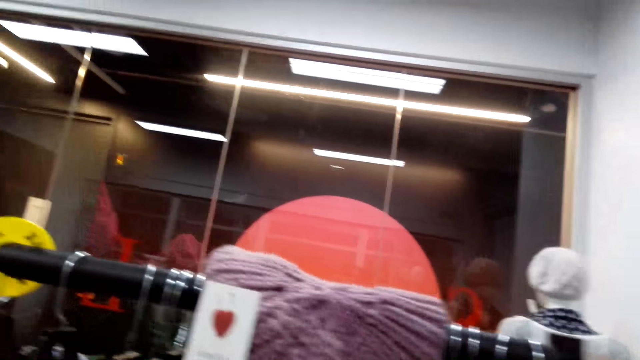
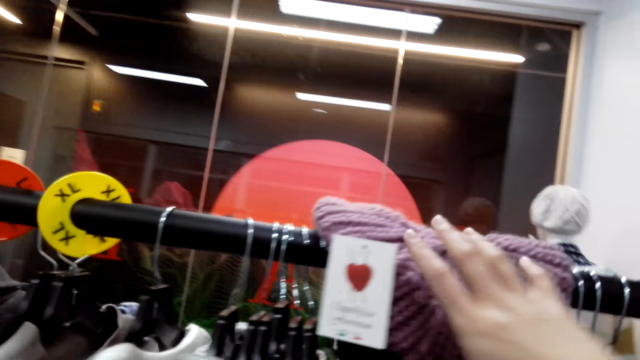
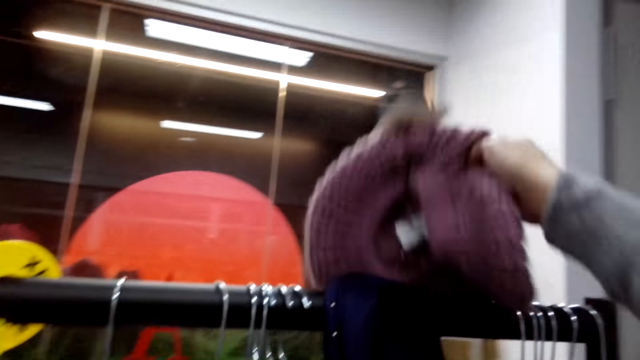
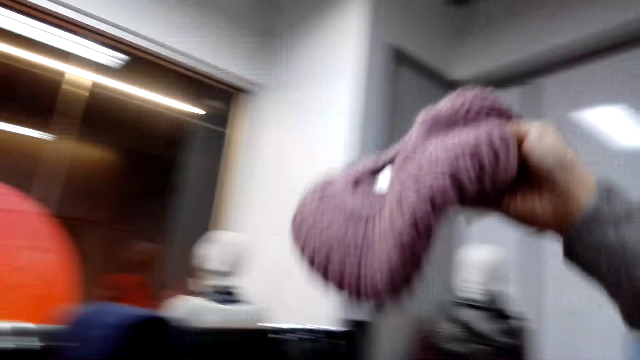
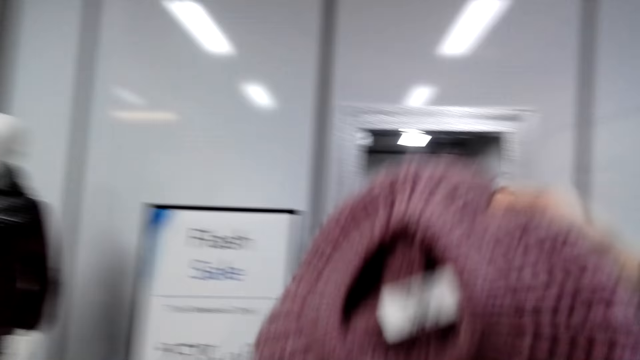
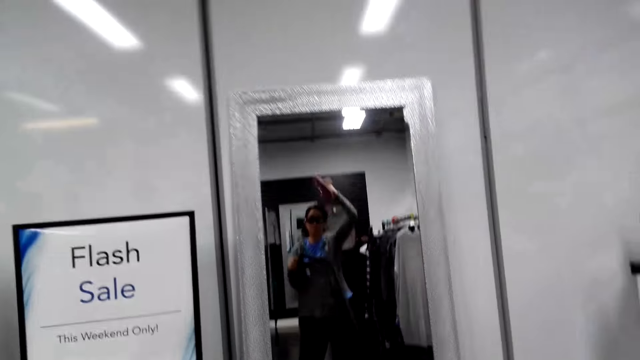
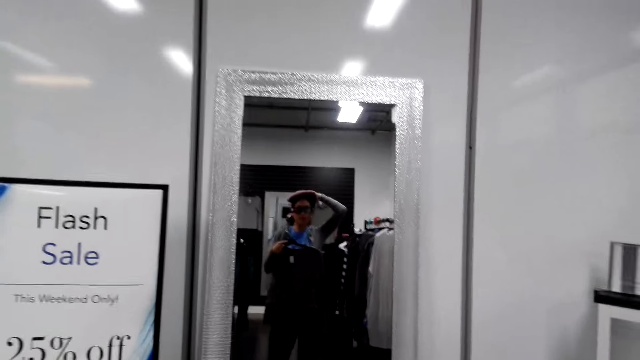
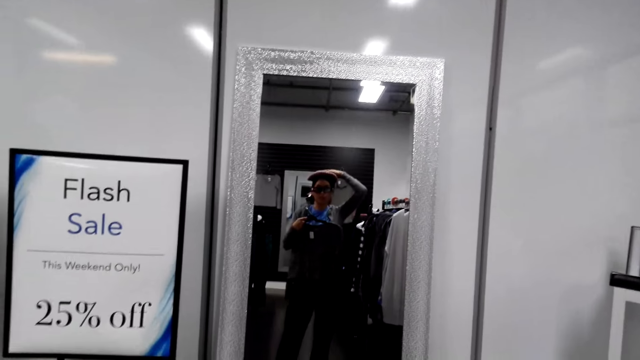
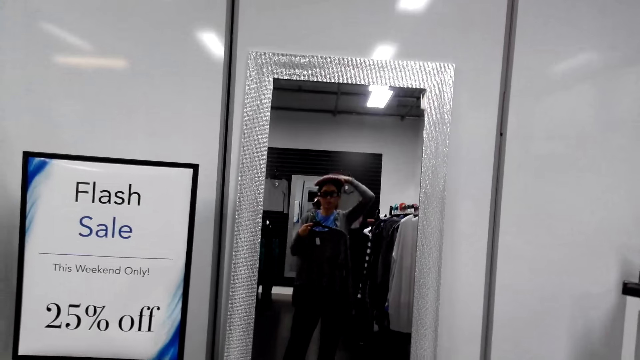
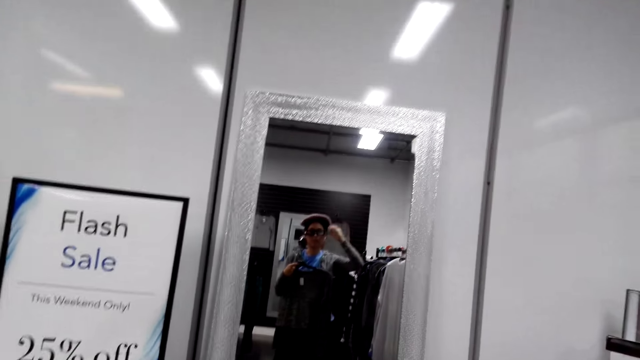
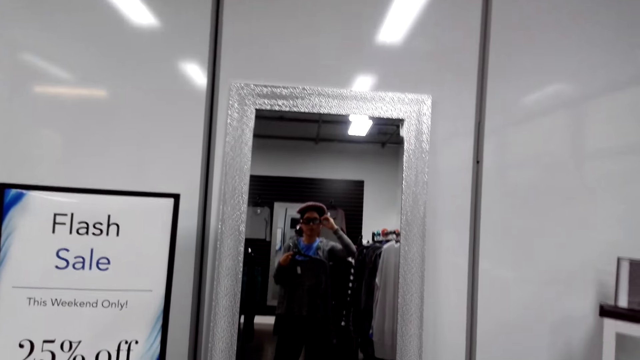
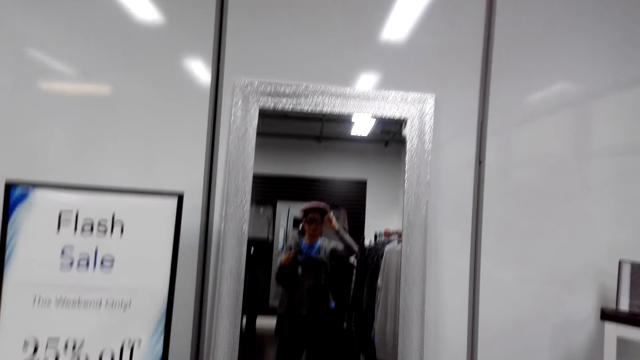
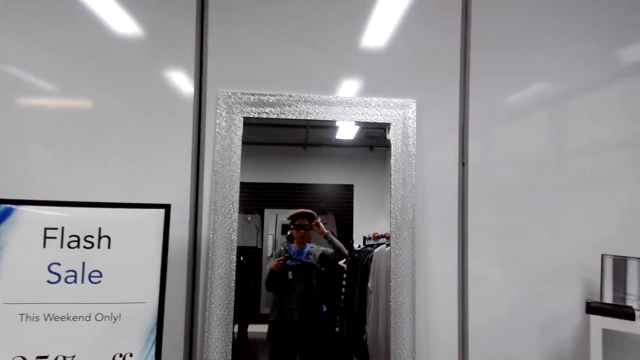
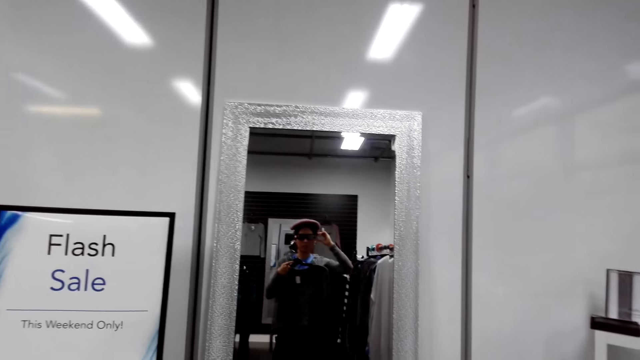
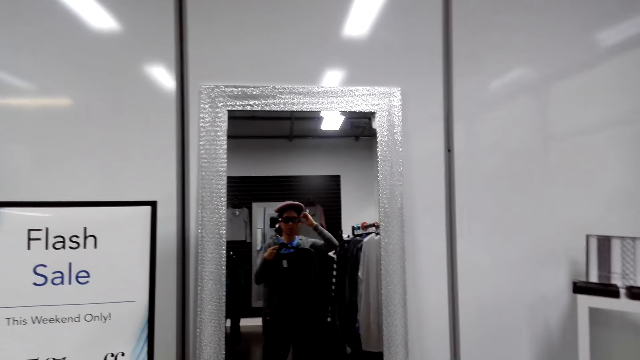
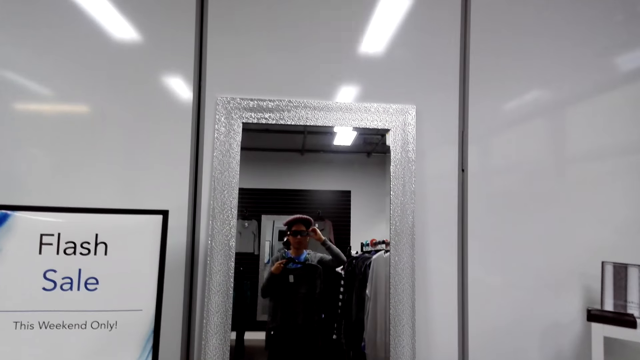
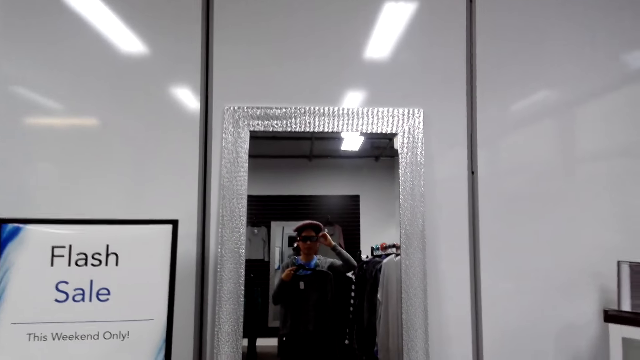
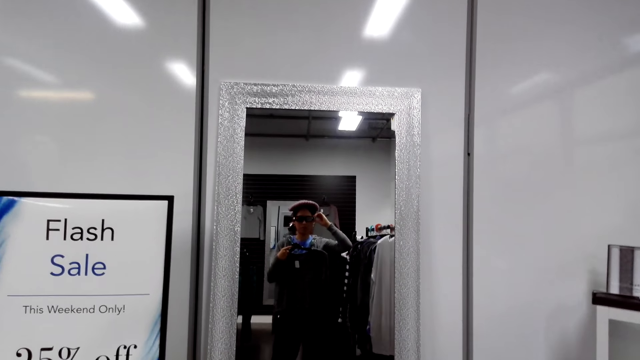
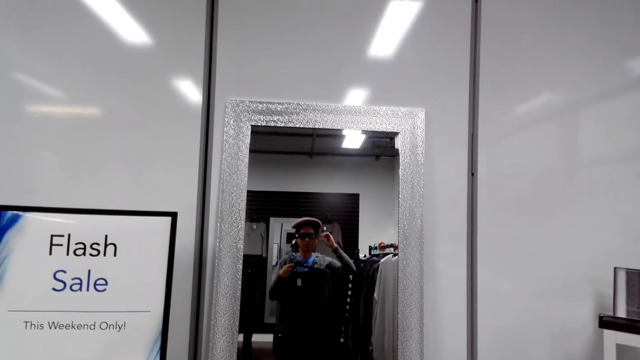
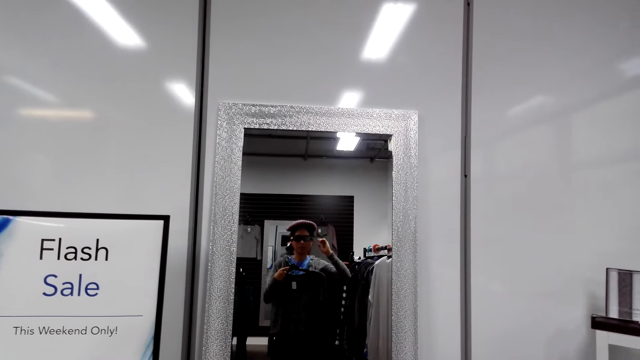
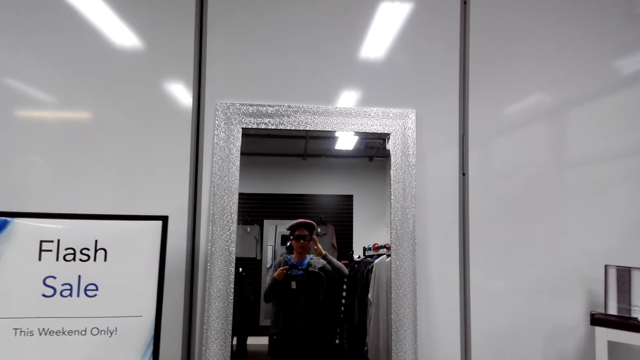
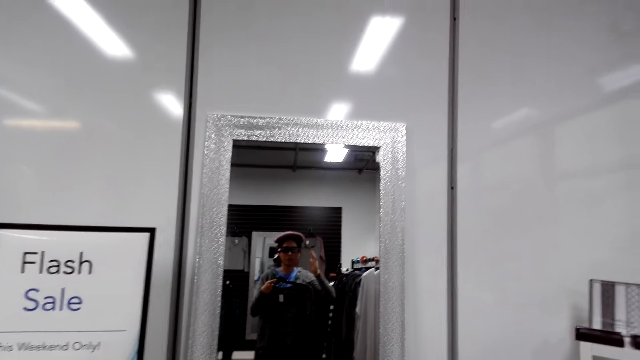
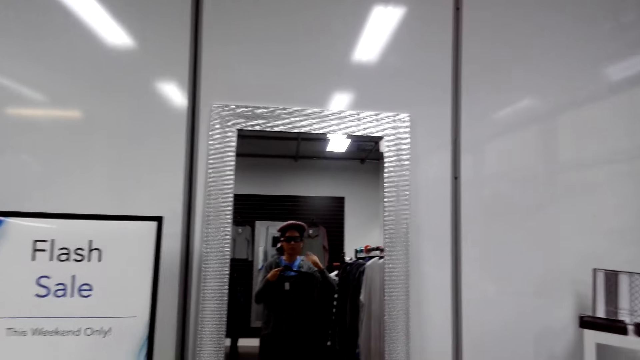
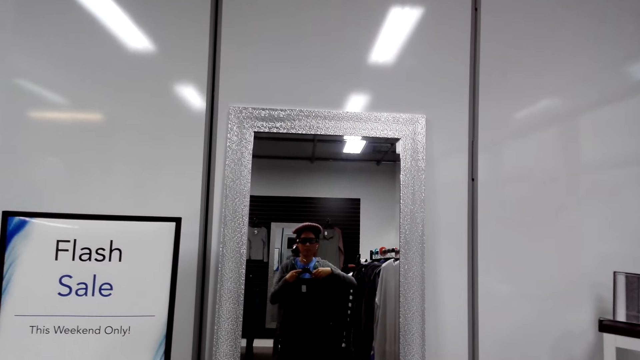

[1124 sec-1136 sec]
The camera wearer puts back the cloth in a hanging bar. She takes a hat. She wears the hat on her head. She looks in the mirror. She looks at the mirror.

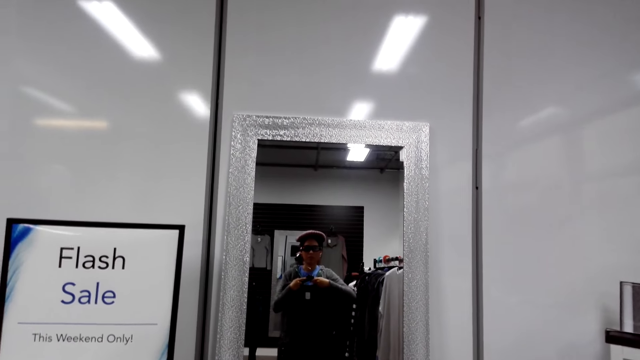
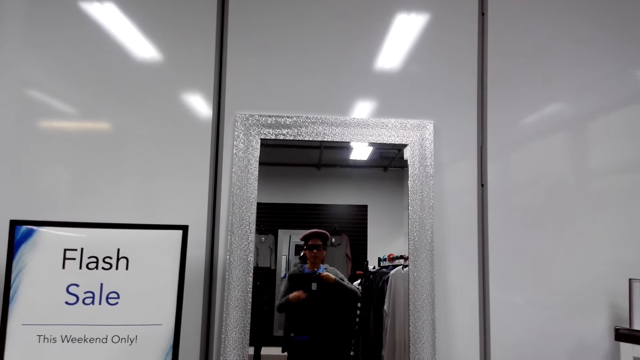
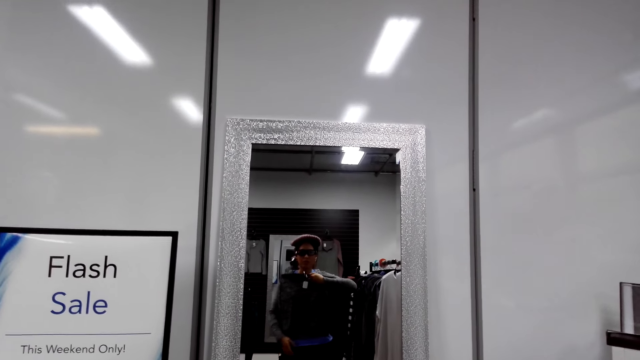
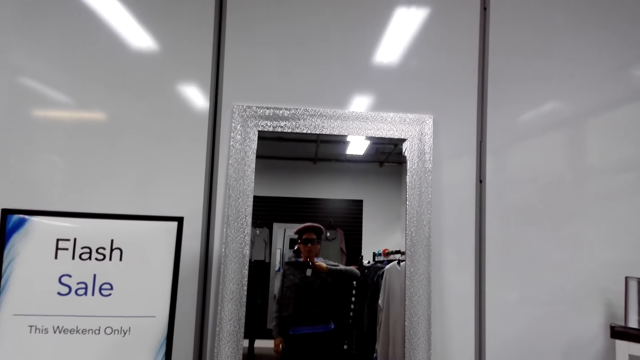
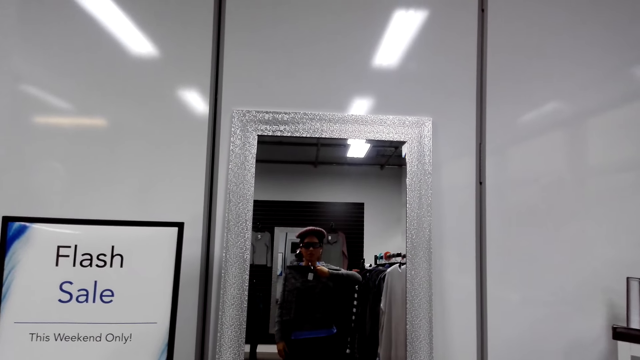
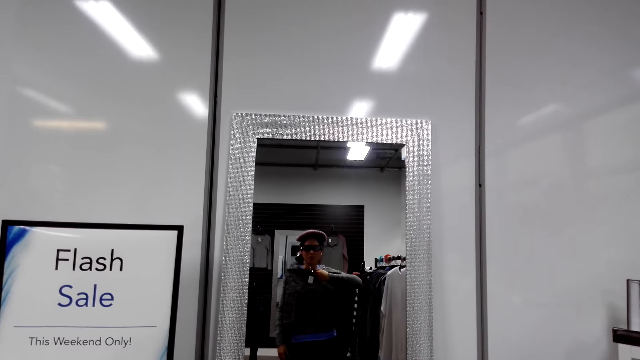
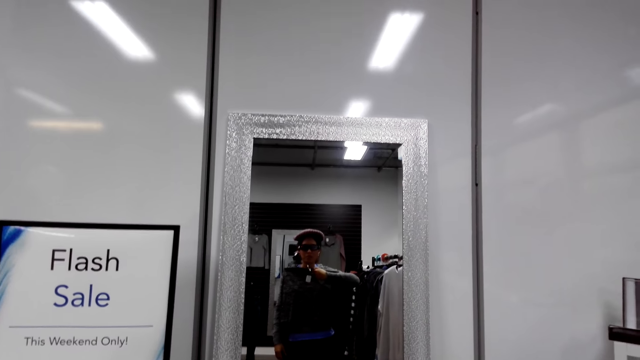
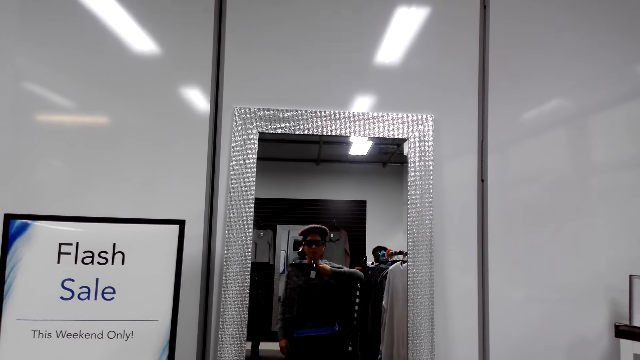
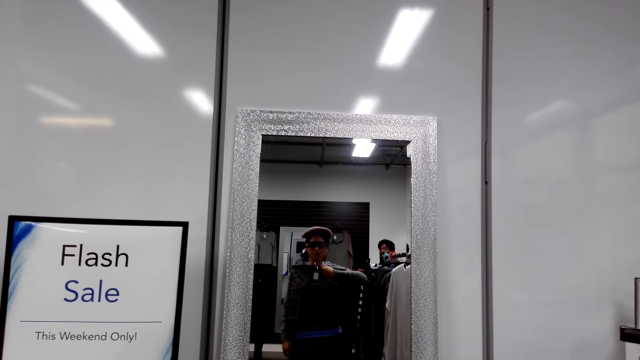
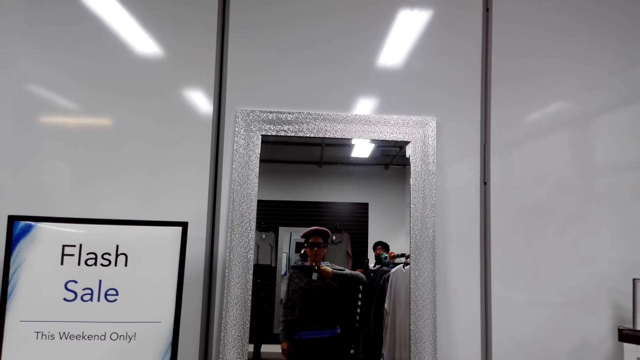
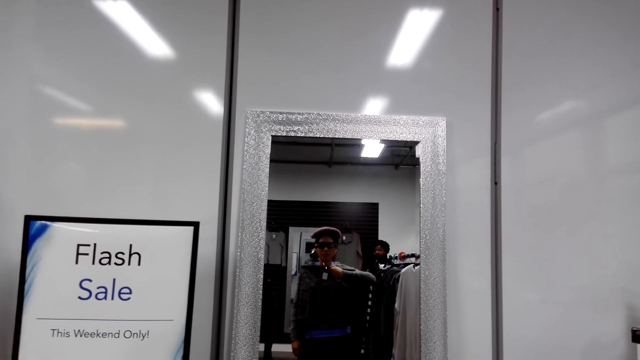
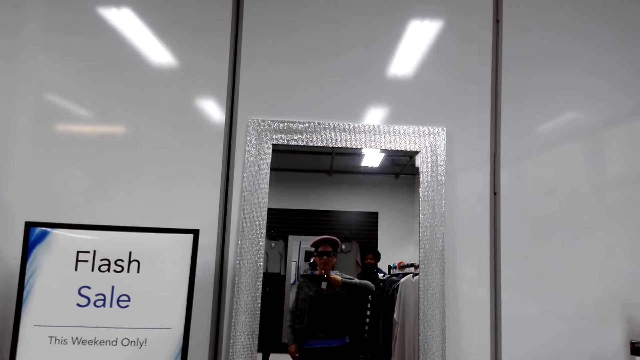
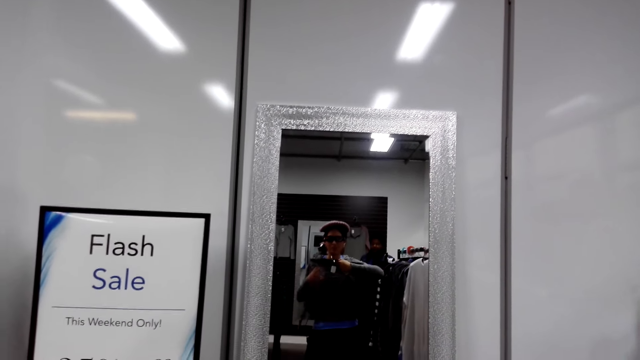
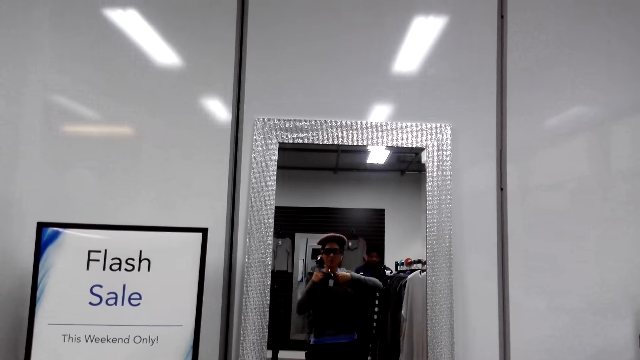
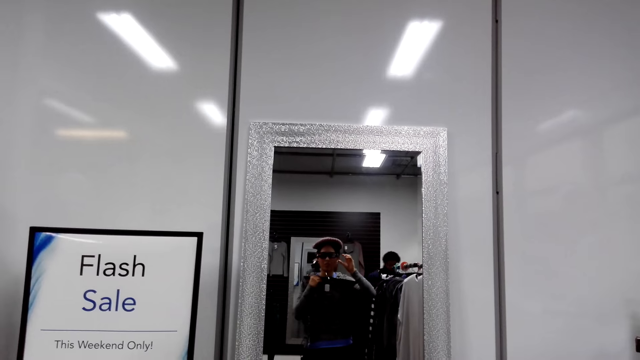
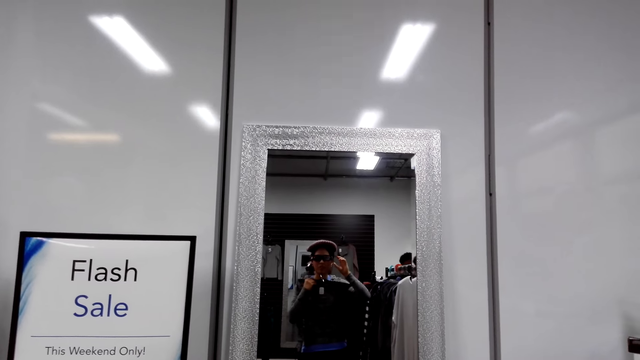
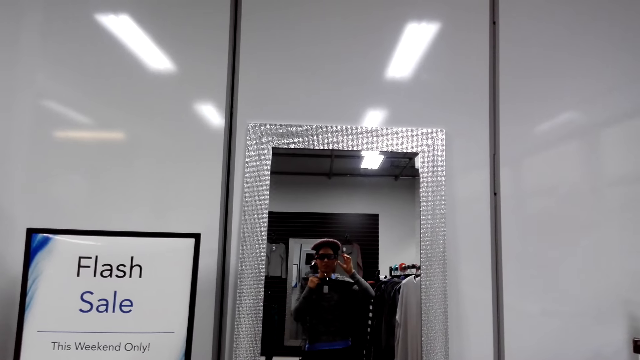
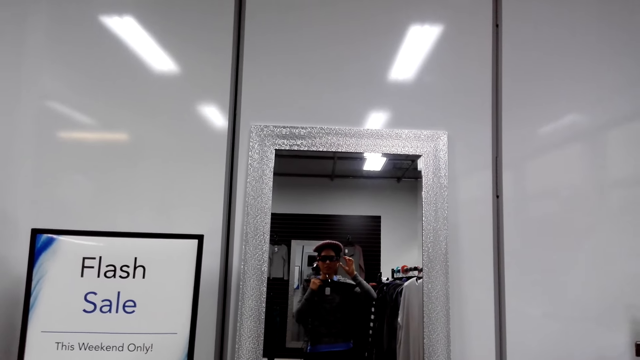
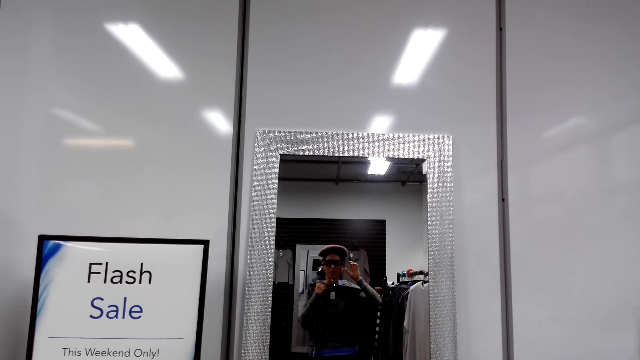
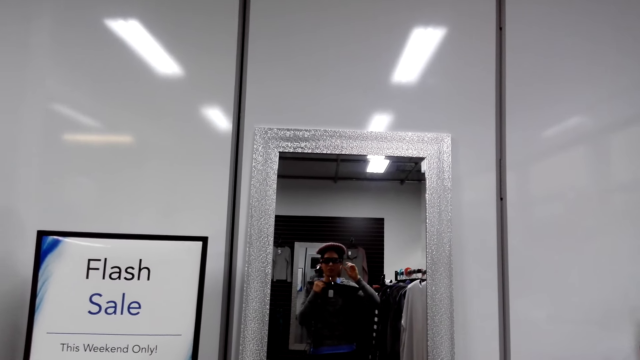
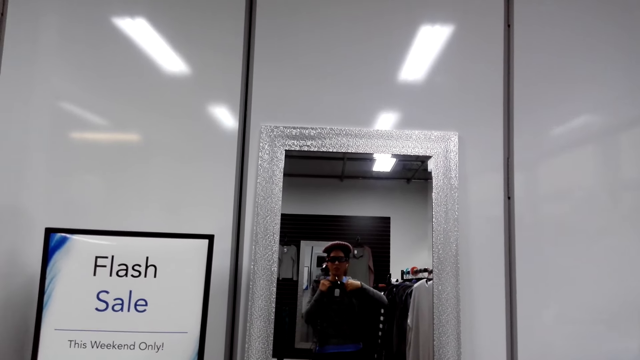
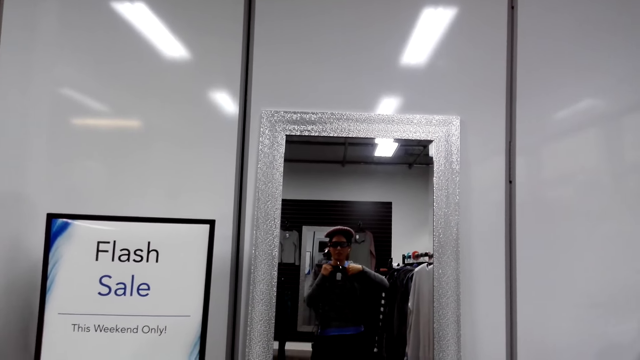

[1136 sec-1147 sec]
The camera wearer talks.
